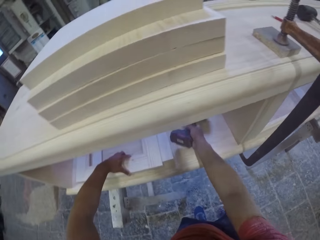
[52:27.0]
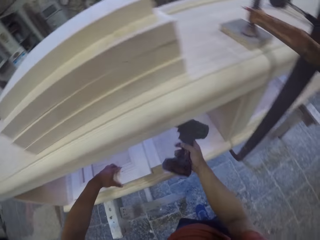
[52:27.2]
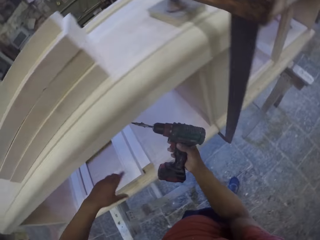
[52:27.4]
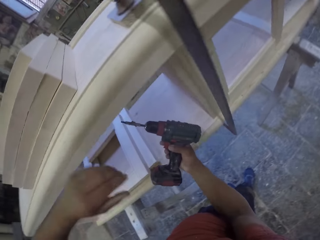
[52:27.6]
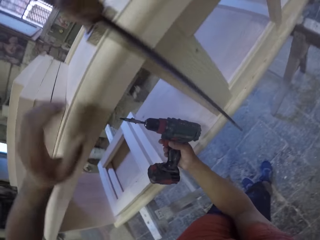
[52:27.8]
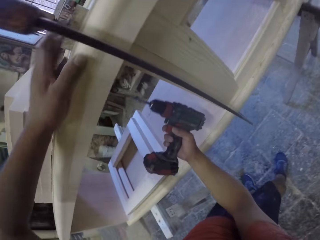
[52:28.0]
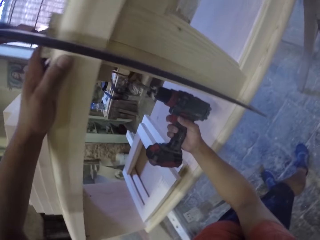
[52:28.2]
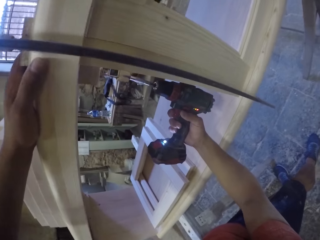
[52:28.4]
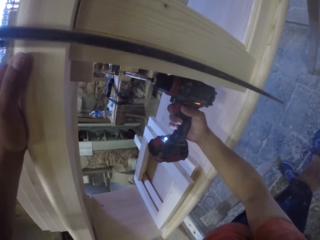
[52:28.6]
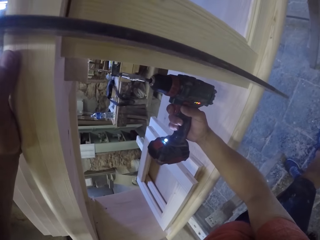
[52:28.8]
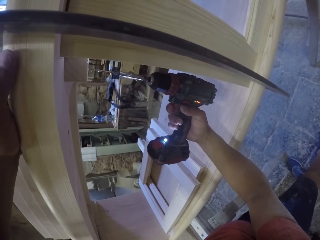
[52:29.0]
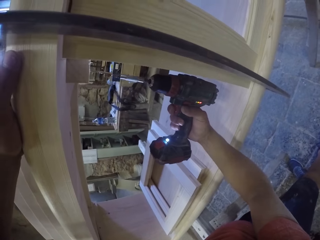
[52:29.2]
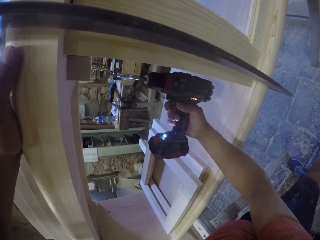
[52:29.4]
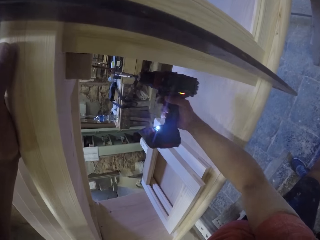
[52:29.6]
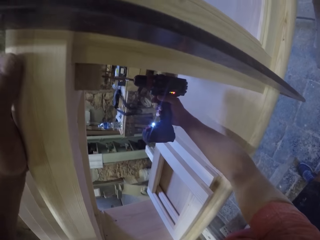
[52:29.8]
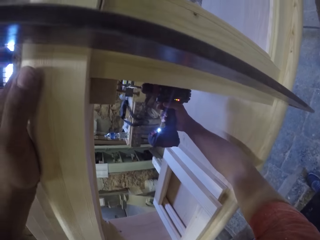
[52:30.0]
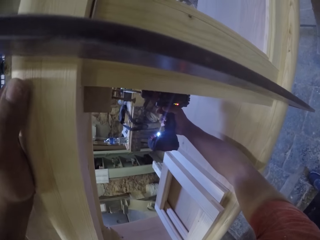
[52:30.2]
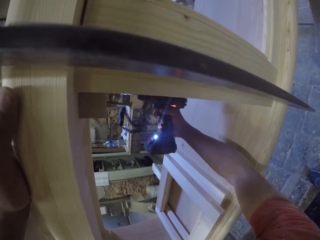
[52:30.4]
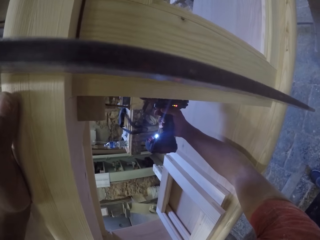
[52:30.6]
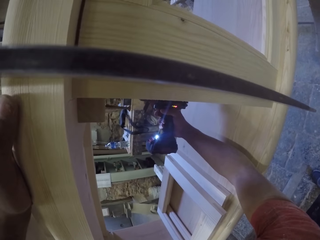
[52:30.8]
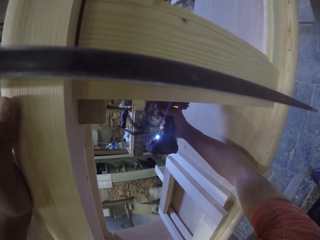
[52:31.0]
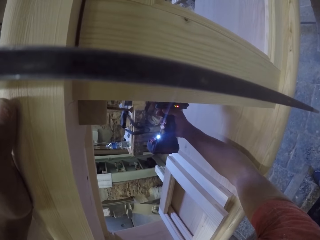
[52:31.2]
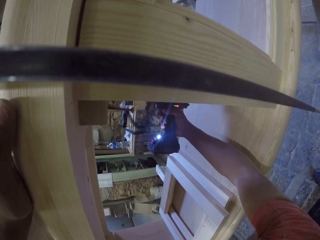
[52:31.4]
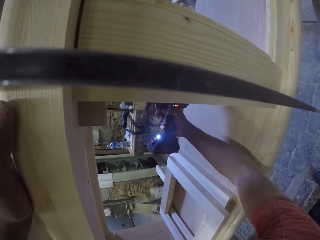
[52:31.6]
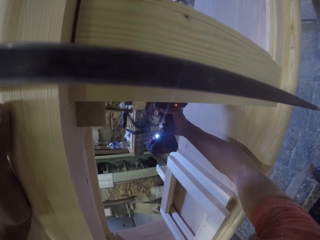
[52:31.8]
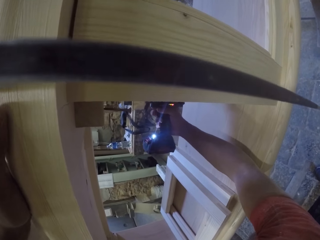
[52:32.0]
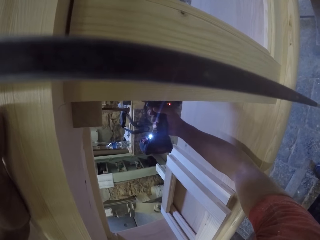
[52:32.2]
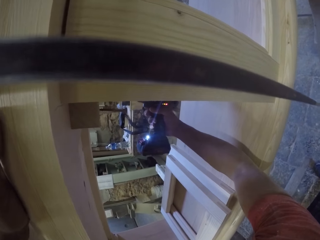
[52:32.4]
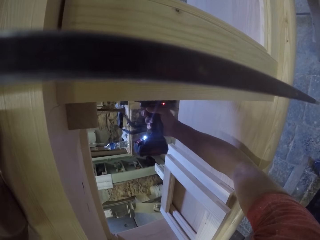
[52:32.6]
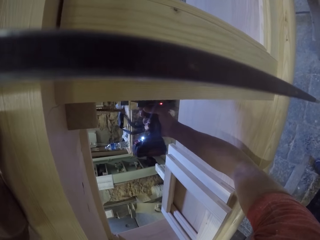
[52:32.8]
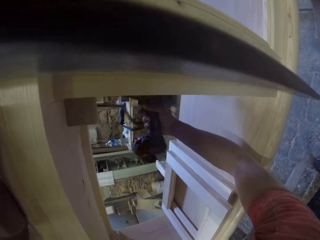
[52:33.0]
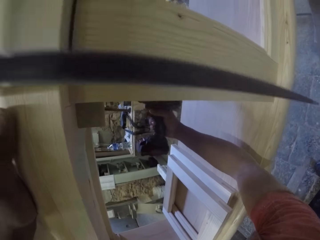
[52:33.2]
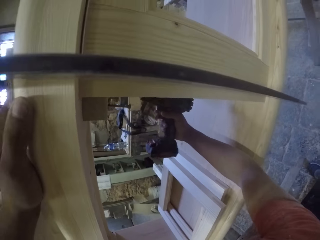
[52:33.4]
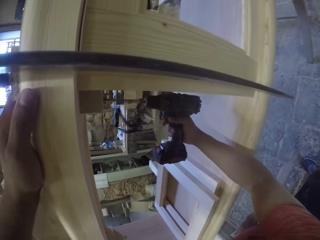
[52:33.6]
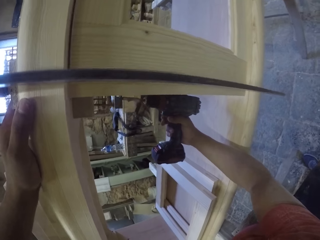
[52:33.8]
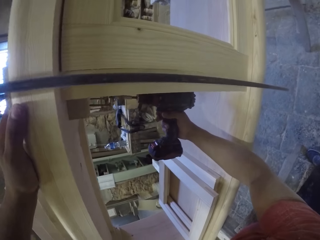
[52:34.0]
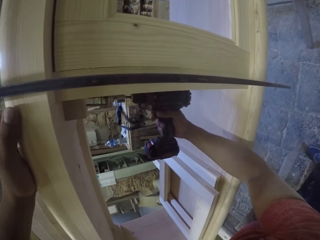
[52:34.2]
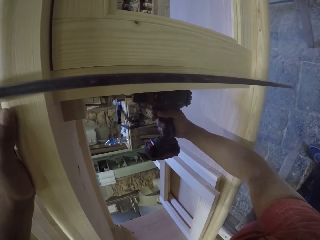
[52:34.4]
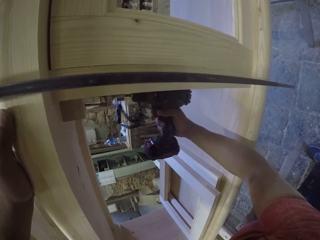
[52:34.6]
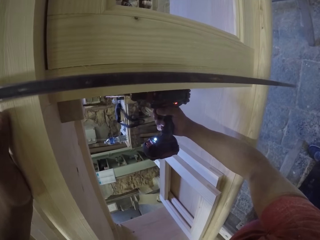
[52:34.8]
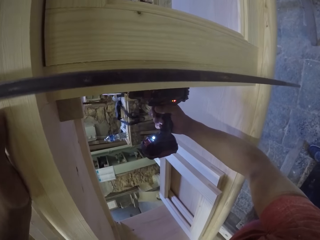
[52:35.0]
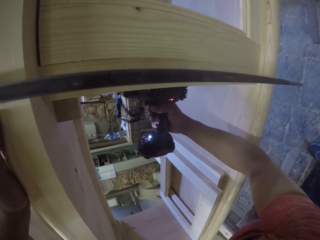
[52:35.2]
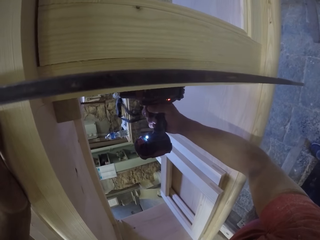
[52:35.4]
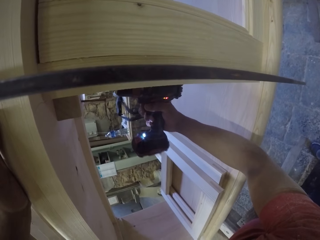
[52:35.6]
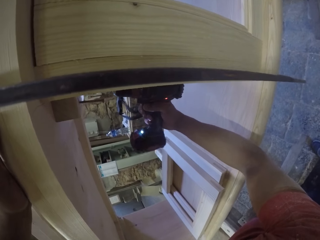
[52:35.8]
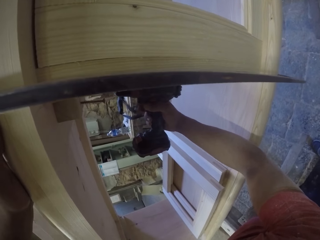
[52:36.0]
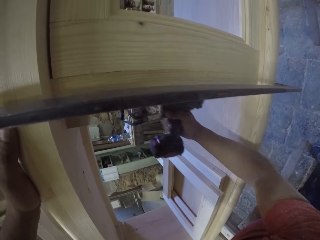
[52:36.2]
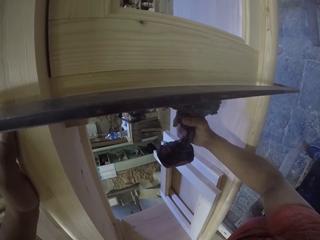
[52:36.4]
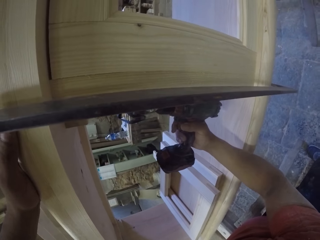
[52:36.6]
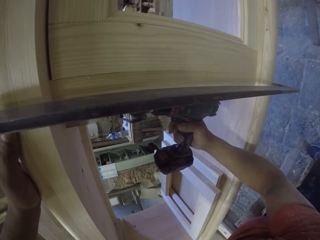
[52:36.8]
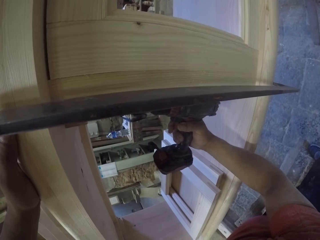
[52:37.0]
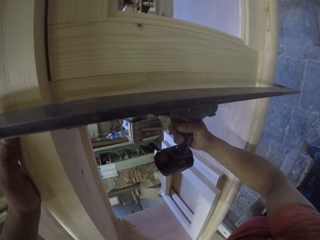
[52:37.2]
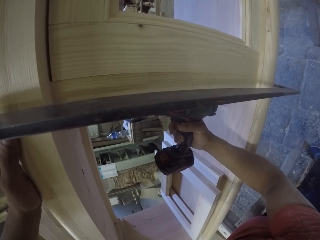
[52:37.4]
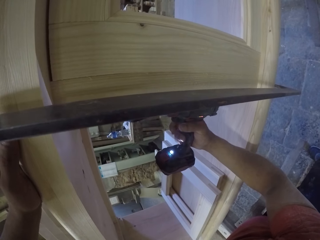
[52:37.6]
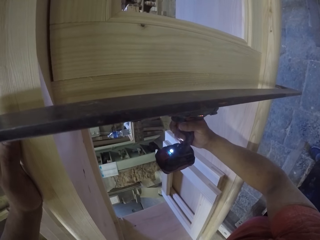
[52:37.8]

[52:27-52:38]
The camera wearer takes the grinder or drill from the drawer. They hold the drill. They fix the nails with the grinder. They screw in screws with the drill.

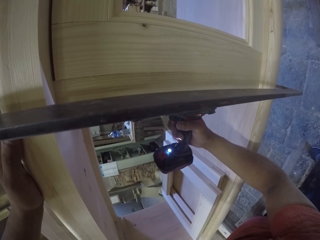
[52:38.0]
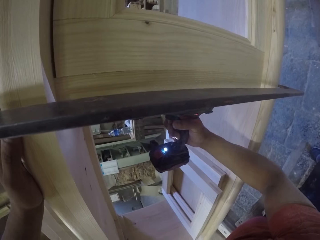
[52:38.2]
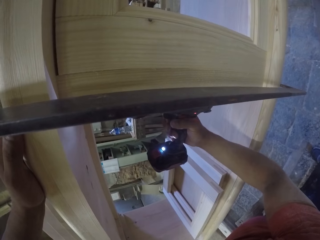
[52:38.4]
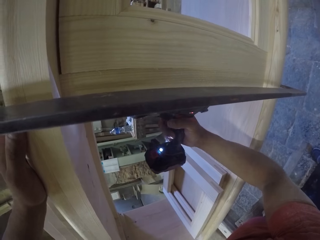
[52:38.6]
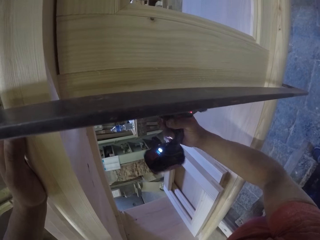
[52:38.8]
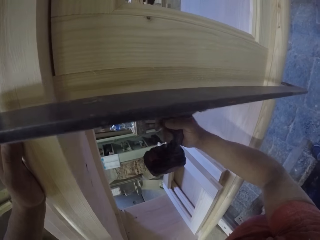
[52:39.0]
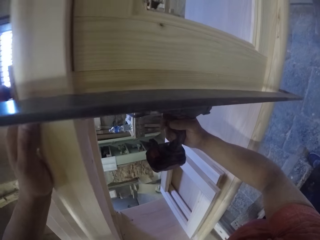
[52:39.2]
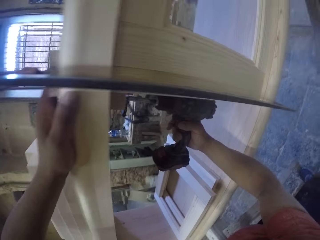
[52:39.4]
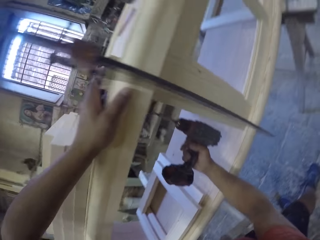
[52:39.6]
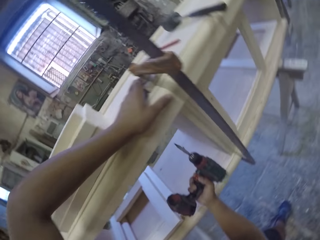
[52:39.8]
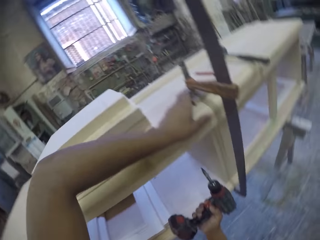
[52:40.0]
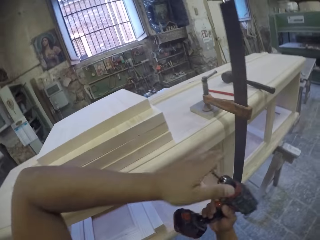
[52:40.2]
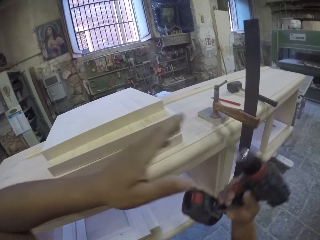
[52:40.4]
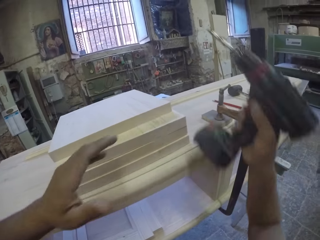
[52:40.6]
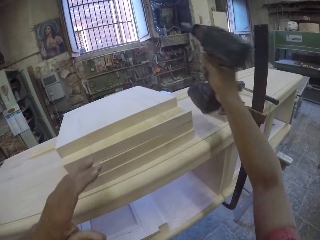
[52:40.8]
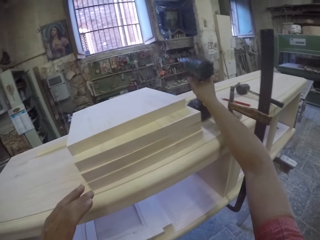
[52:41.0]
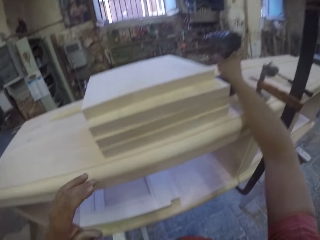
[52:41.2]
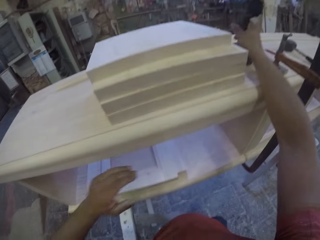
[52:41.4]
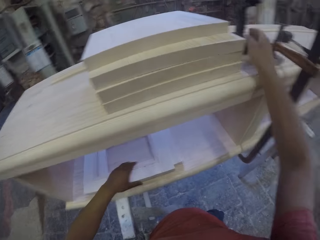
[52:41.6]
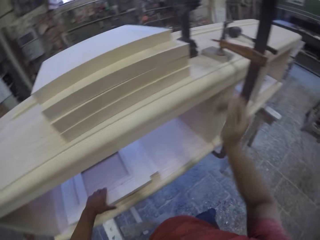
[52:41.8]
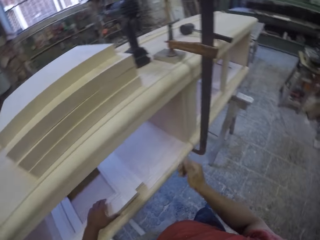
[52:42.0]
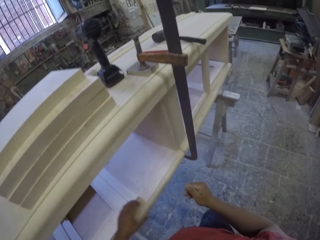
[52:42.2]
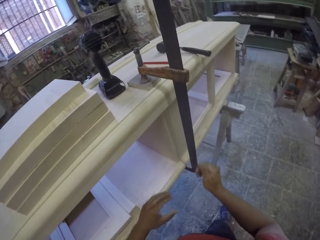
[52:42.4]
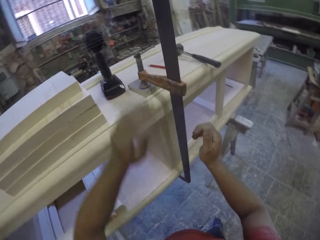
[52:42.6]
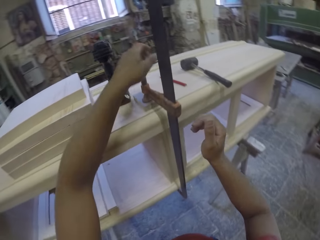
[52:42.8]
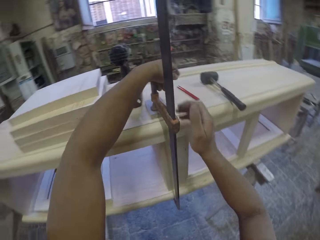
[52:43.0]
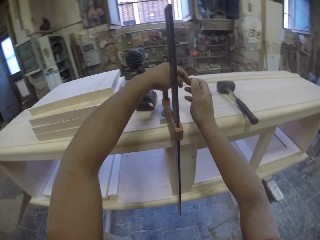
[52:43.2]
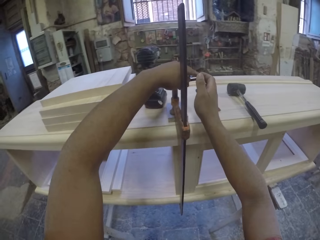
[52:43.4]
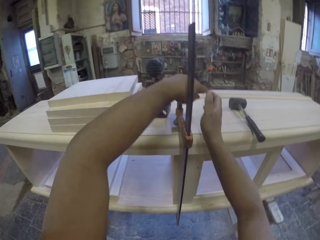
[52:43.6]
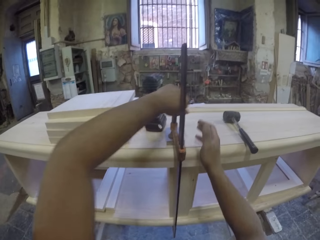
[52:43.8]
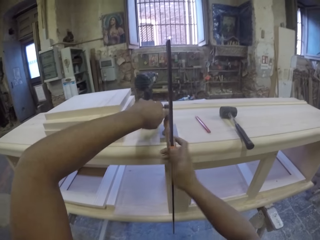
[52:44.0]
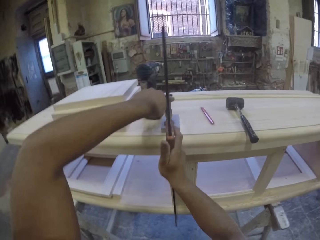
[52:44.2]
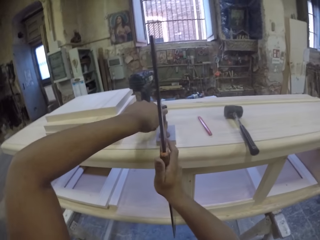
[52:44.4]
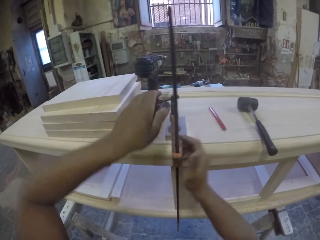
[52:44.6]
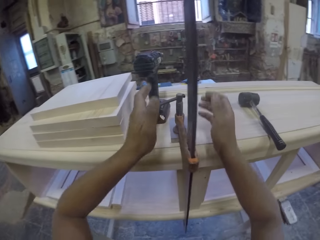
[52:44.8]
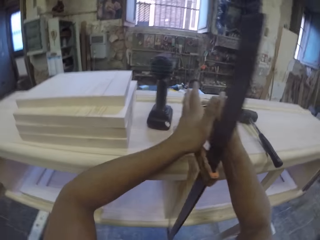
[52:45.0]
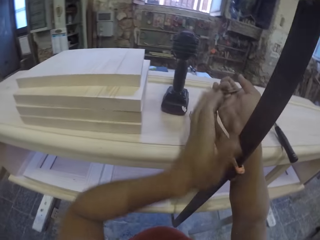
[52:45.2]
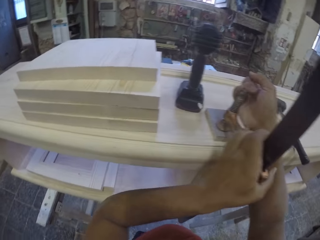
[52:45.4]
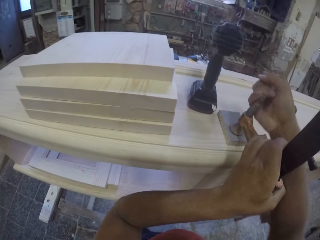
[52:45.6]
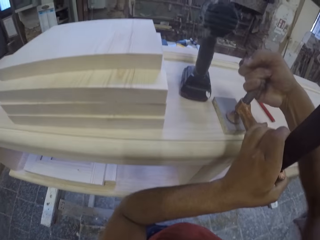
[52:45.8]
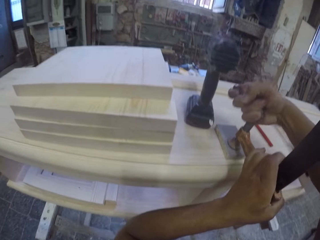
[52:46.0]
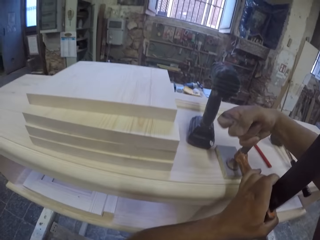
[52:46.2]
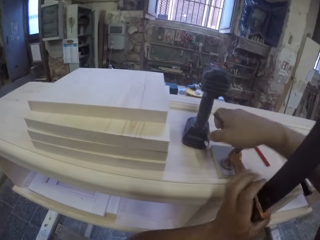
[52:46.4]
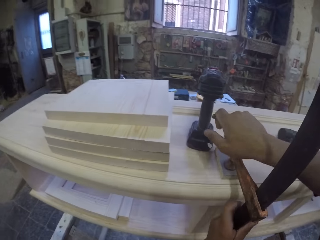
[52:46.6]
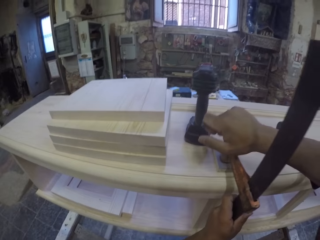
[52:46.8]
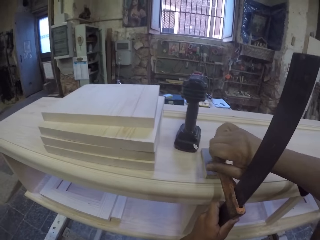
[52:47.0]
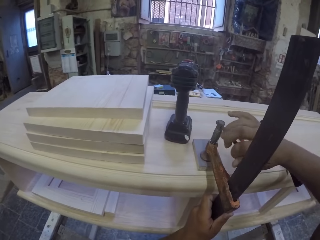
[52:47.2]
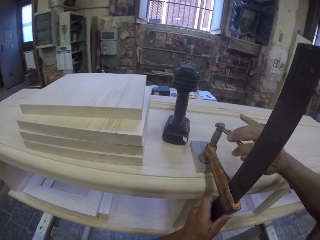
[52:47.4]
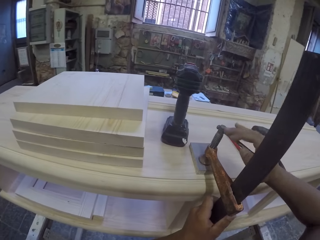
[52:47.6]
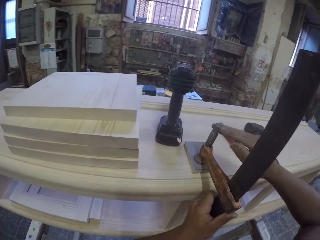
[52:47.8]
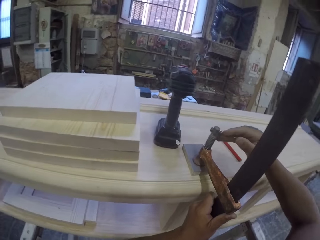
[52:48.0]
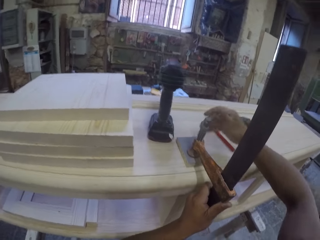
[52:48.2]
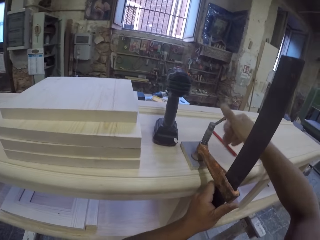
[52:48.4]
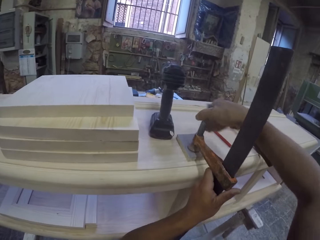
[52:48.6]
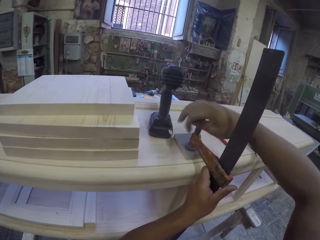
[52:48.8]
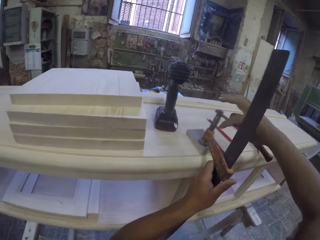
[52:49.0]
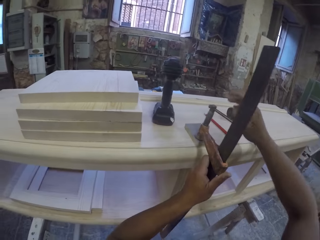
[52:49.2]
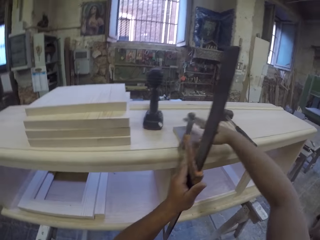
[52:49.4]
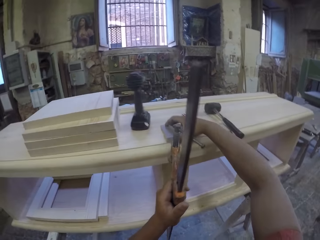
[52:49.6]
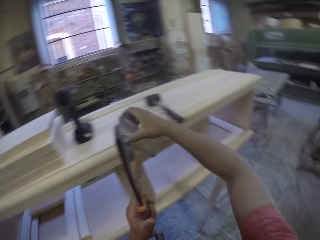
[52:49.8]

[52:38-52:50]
The camera wearer puts the drill or grinder on top of the furniture. They loosen the clamp. They remove the clamp from the drawer.
